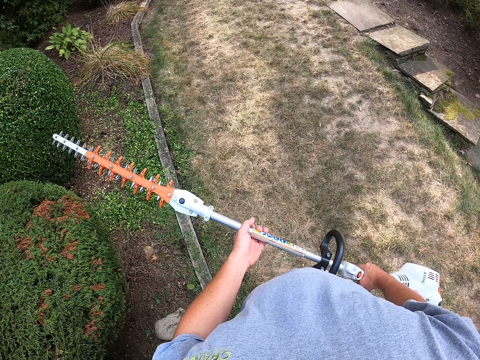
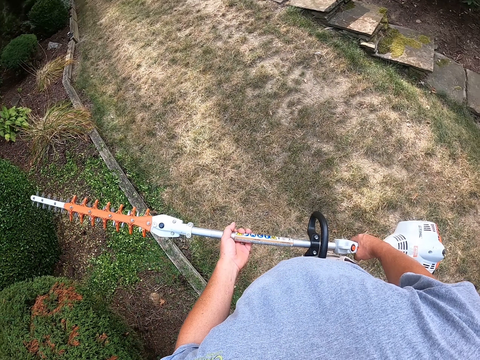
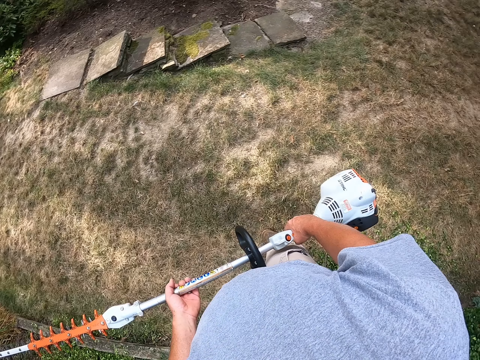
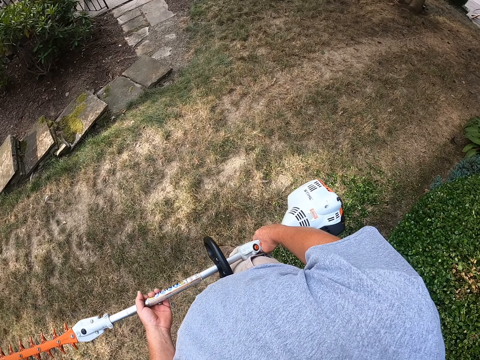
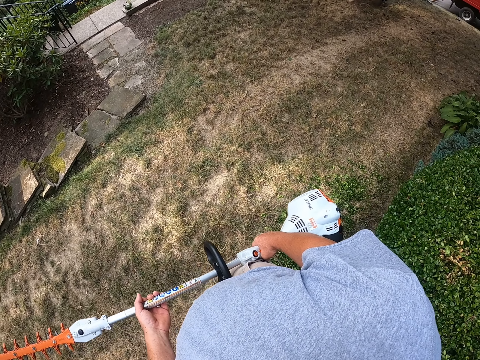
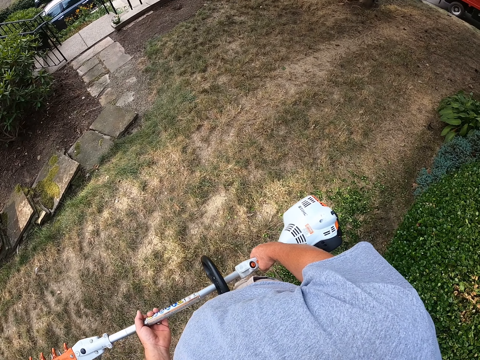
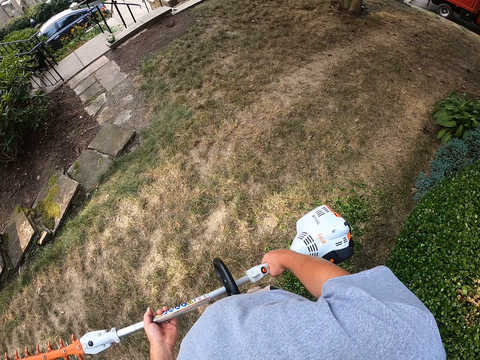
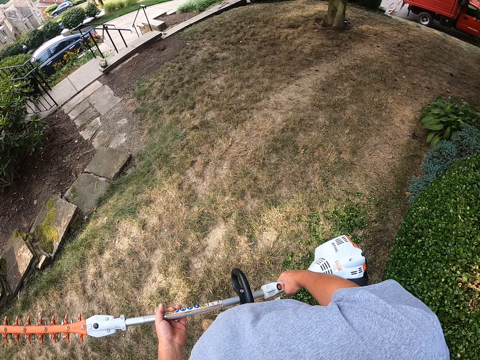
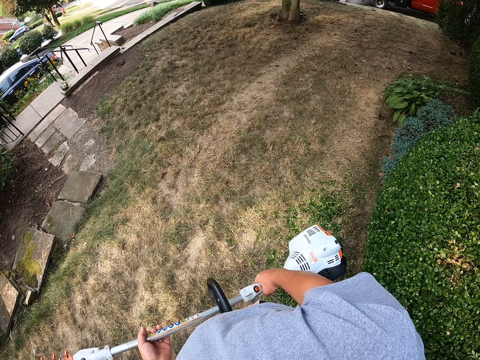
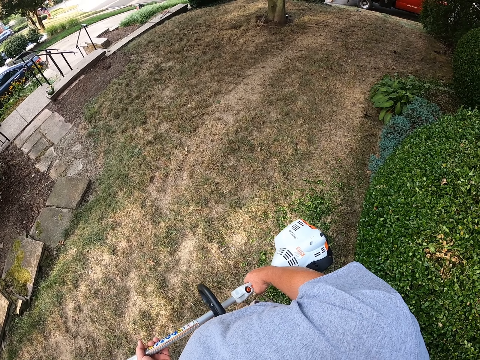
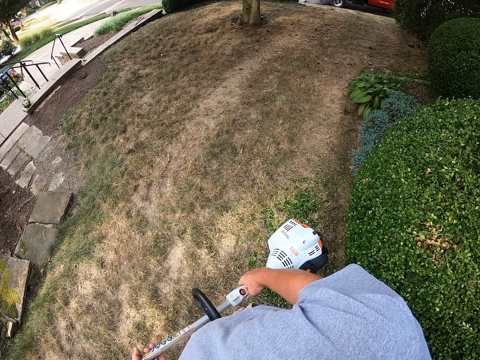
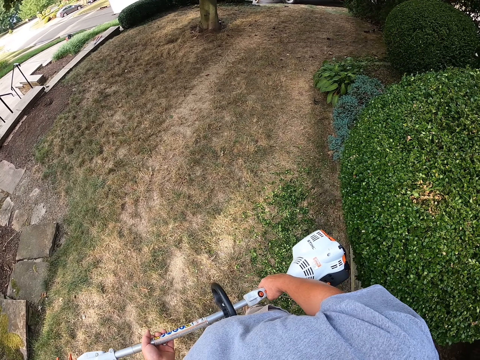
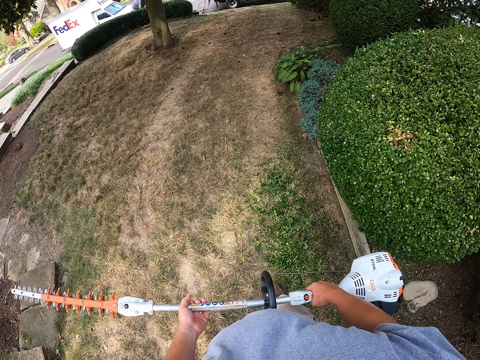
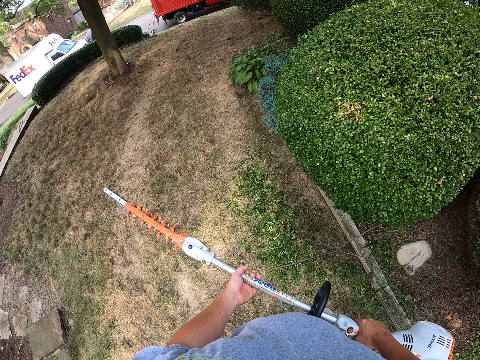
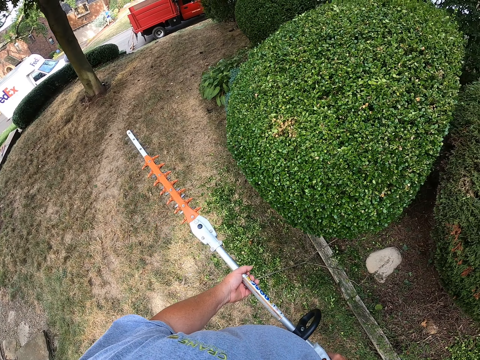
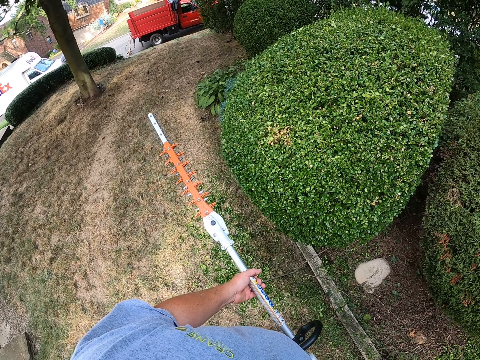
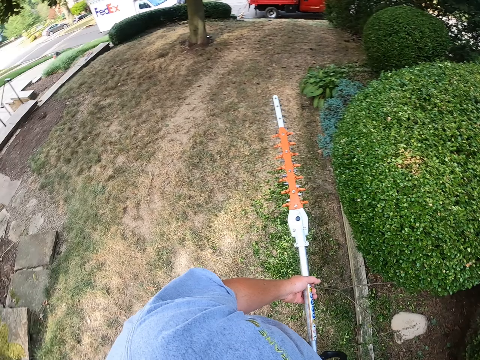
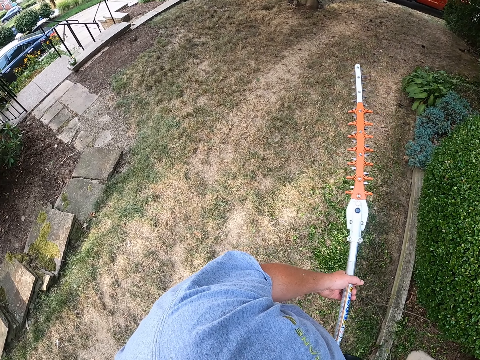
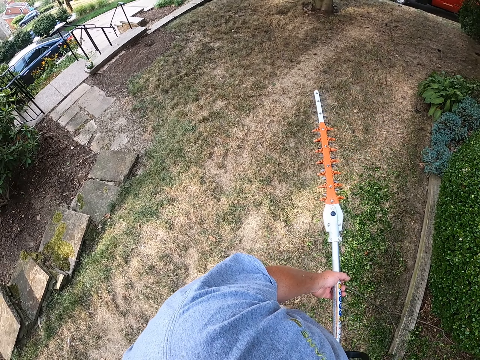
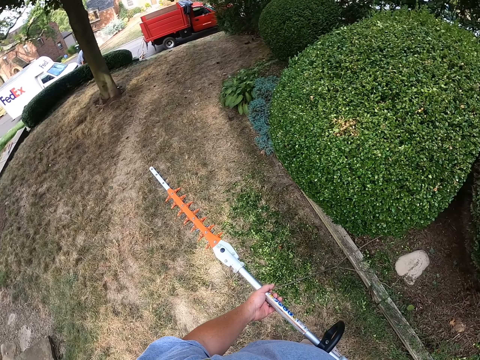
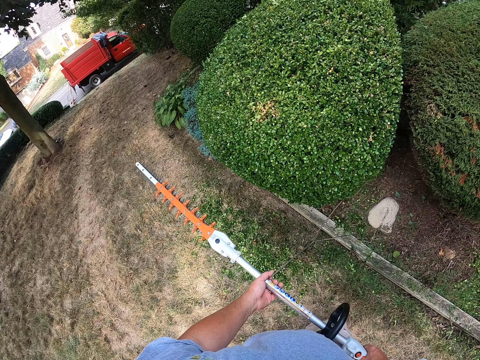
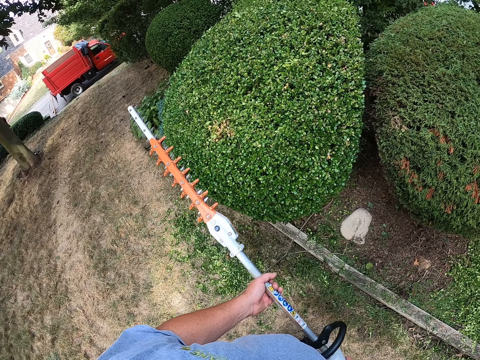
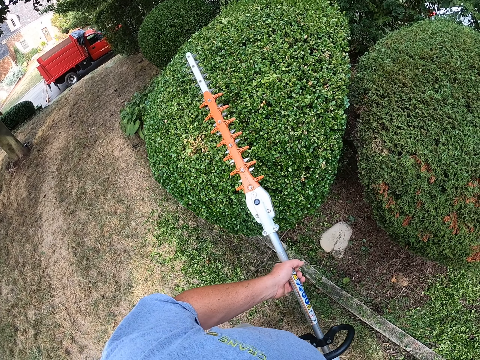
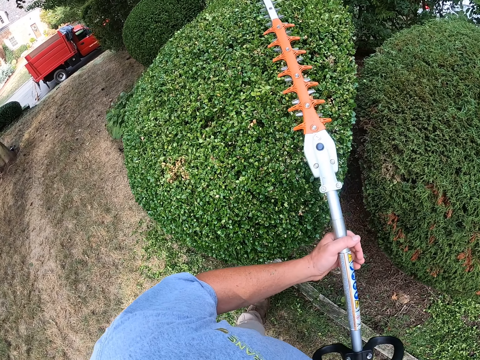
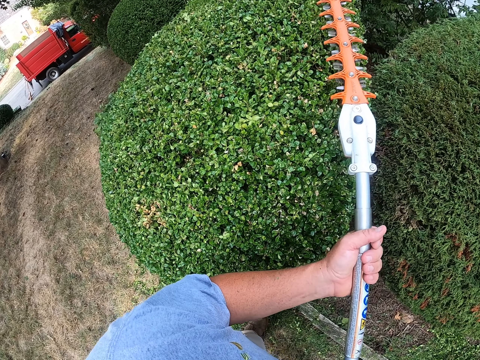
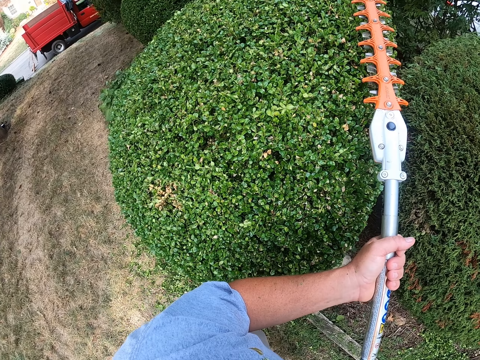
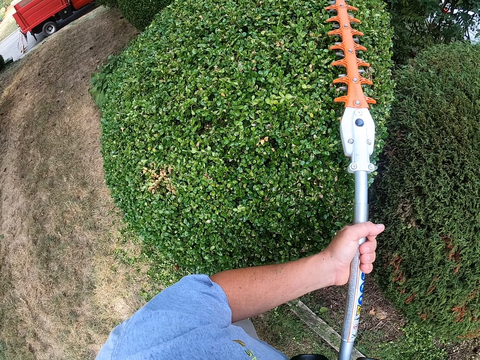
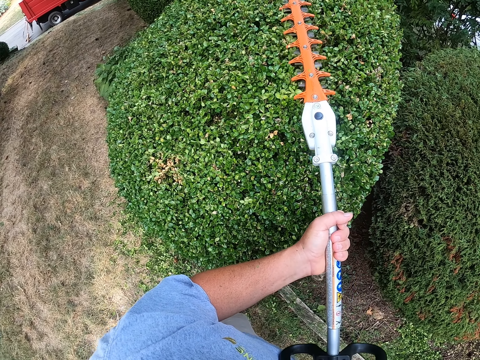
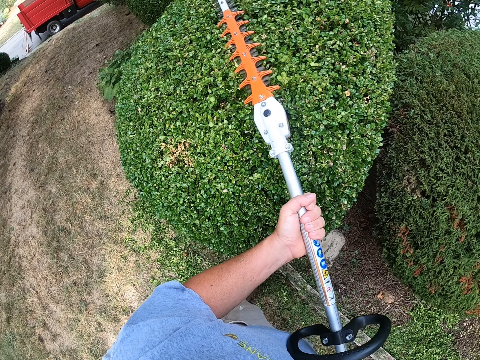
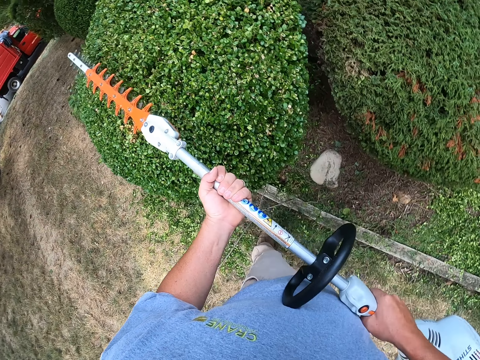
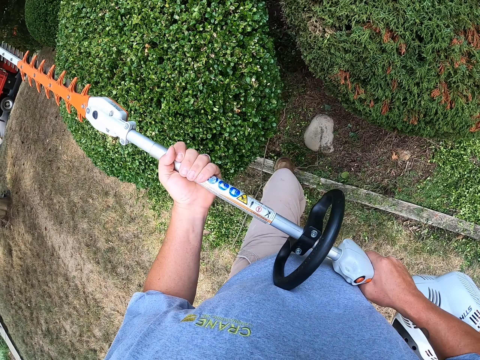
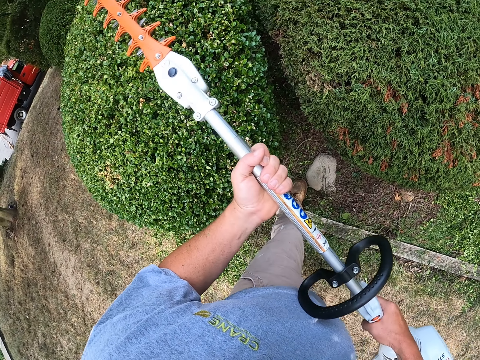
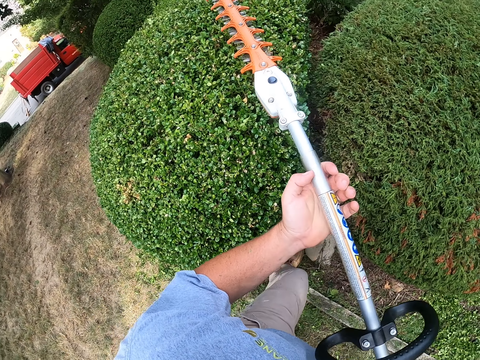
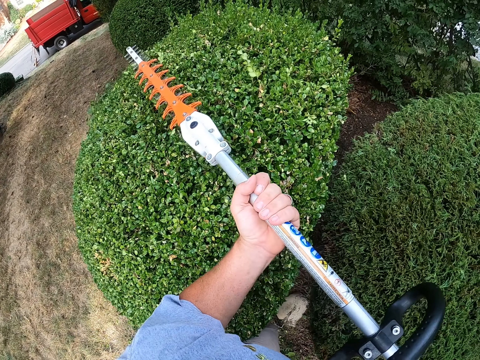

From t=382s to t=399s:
The camera wearer turns around. They look around. They start trimming the hedge with a hedge trimmer.

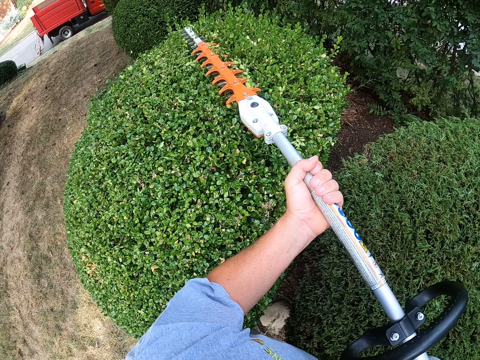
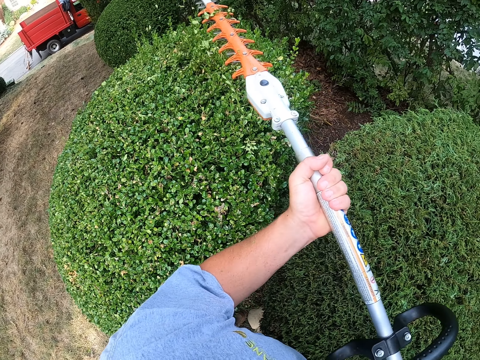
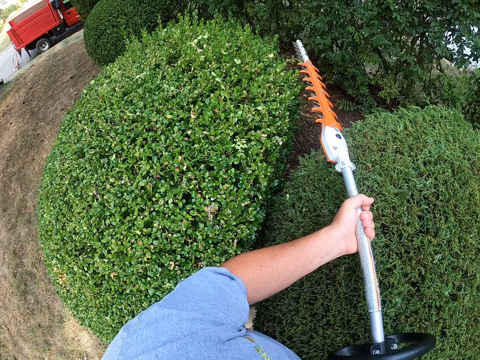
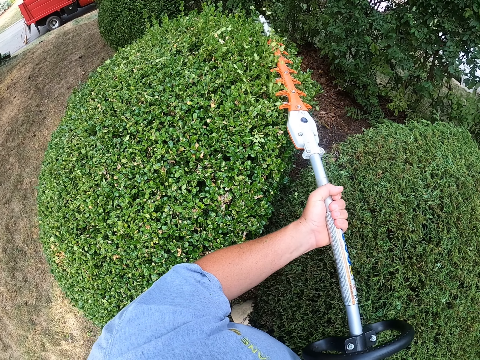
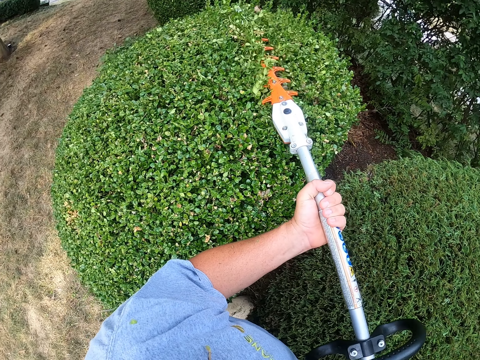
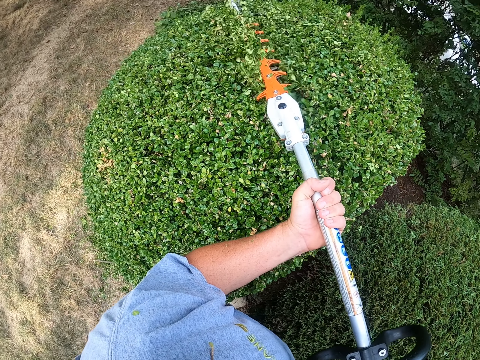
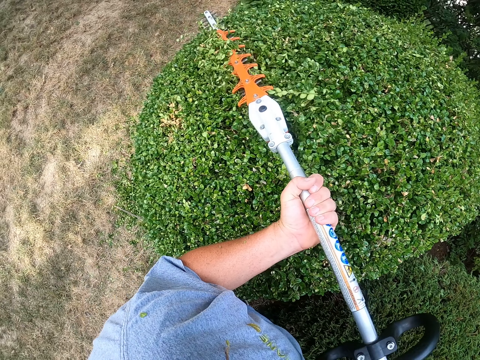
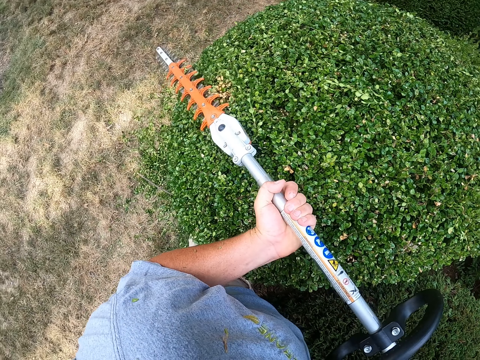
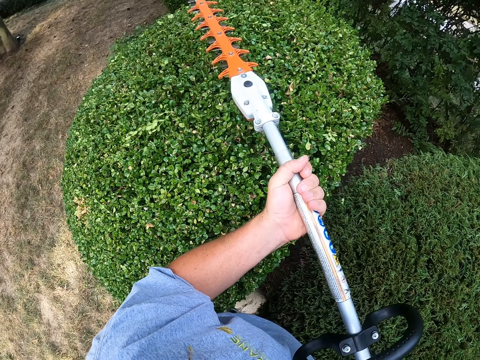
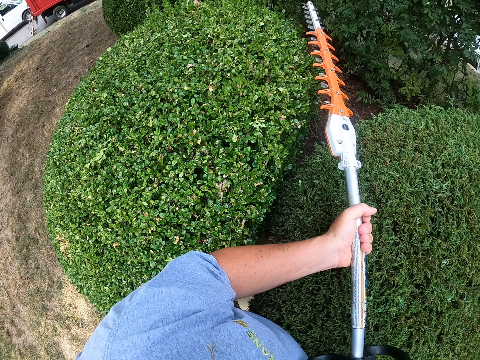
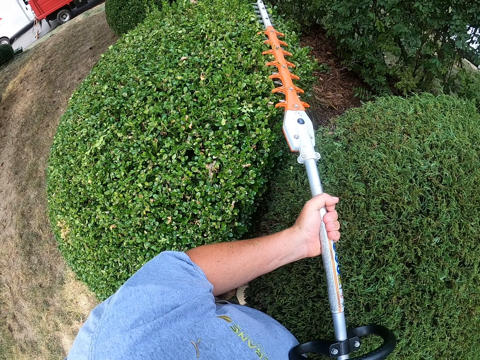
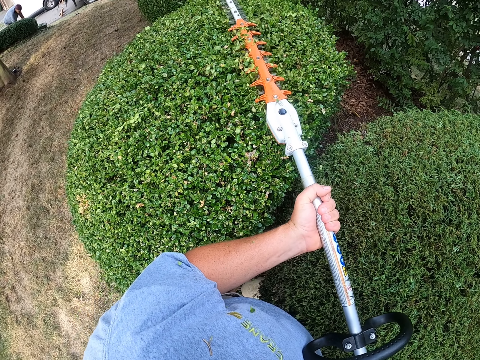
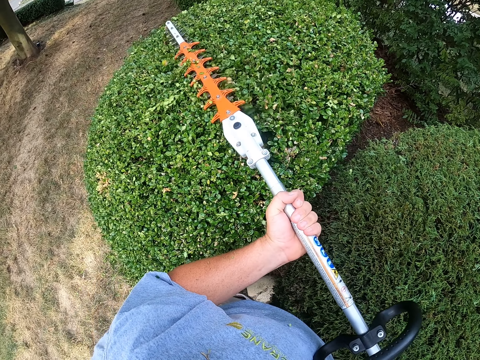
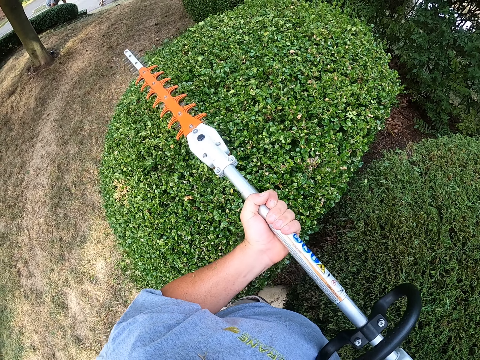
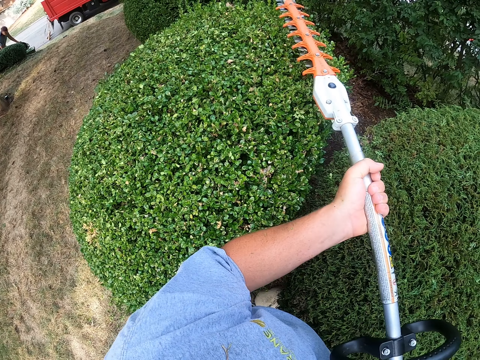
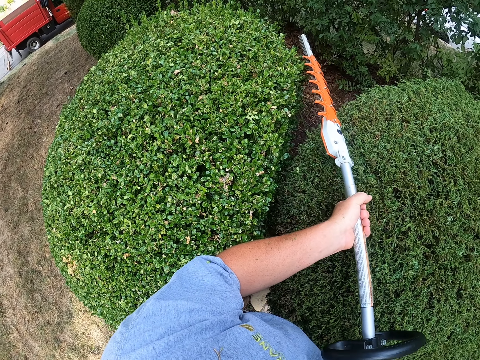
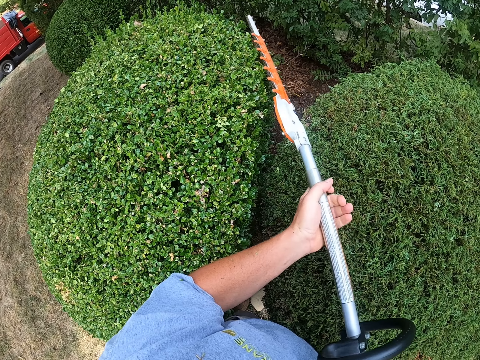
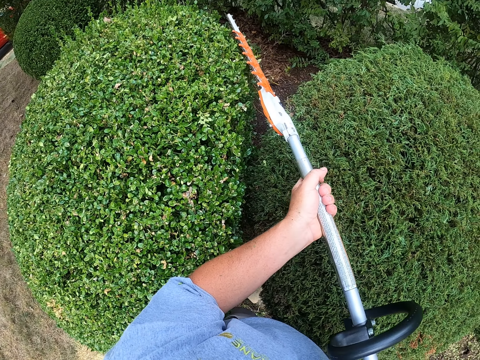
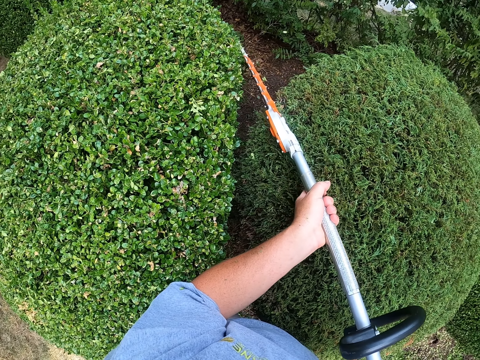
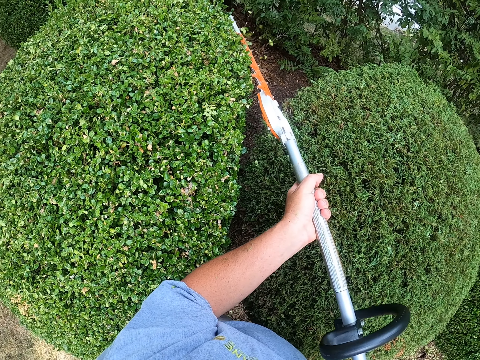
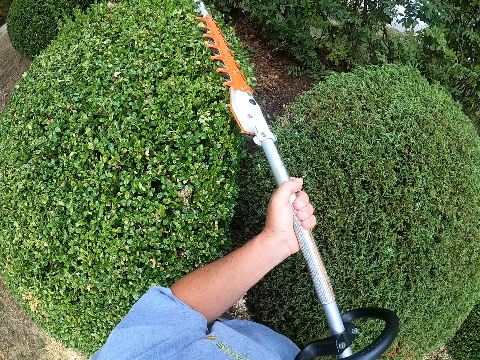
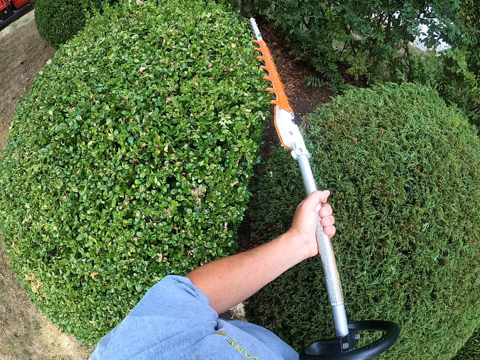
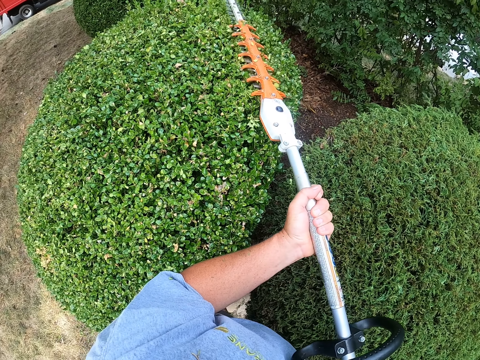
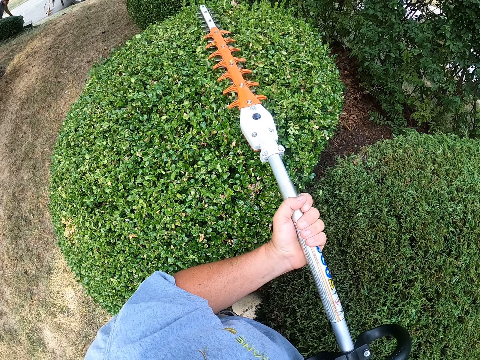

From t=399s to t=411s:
A person bends over with a trash can and collects garbage on the ground.
